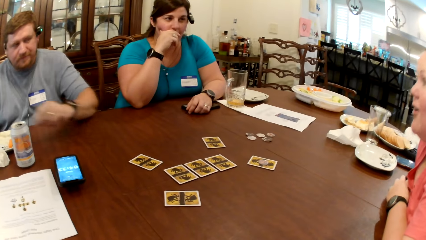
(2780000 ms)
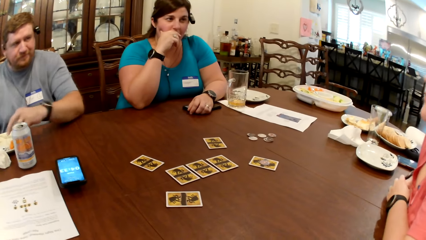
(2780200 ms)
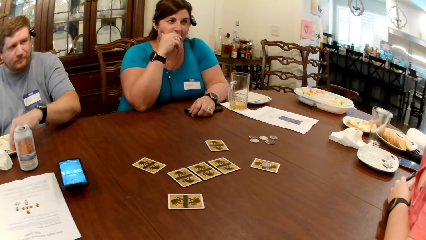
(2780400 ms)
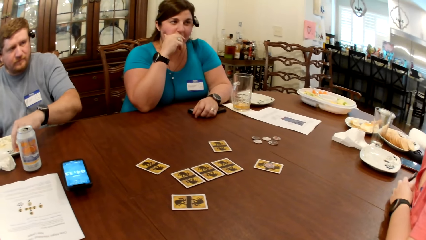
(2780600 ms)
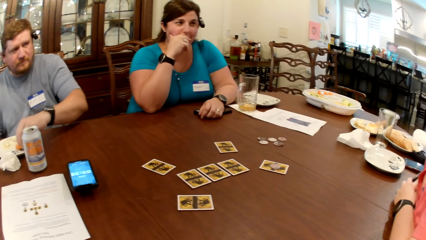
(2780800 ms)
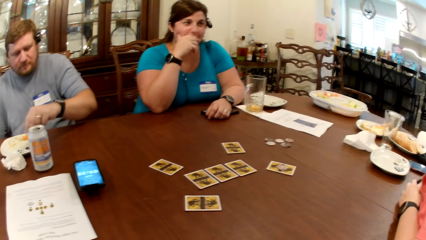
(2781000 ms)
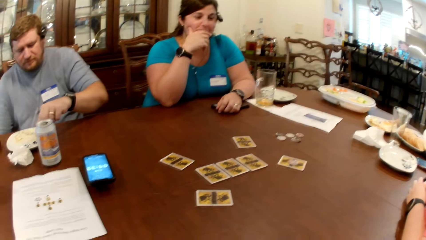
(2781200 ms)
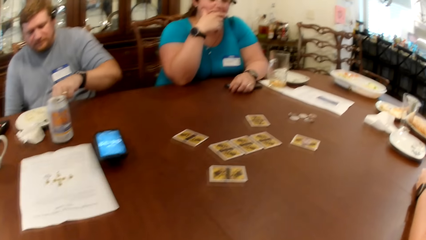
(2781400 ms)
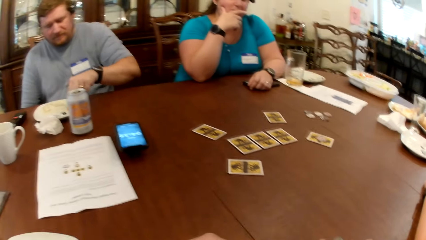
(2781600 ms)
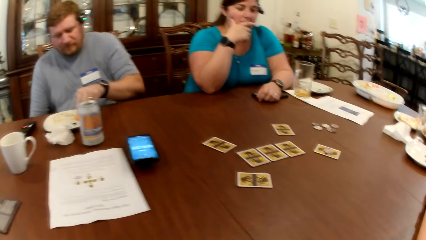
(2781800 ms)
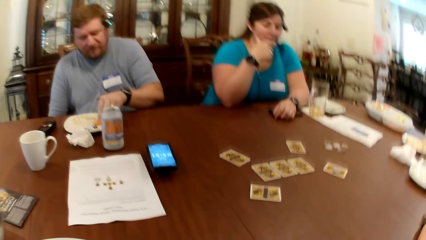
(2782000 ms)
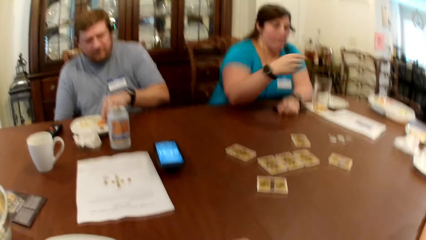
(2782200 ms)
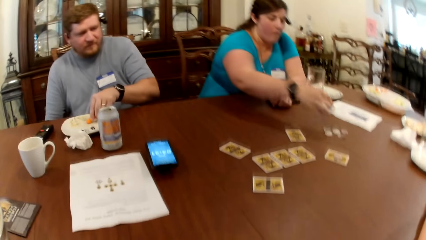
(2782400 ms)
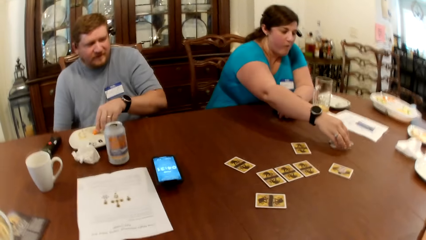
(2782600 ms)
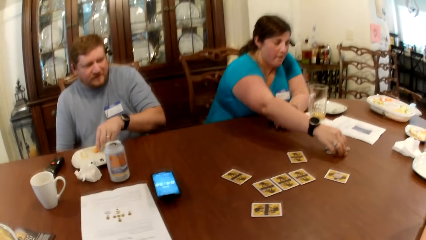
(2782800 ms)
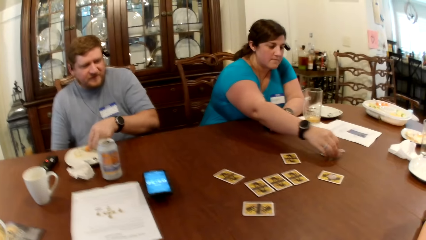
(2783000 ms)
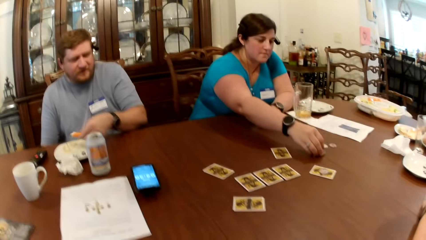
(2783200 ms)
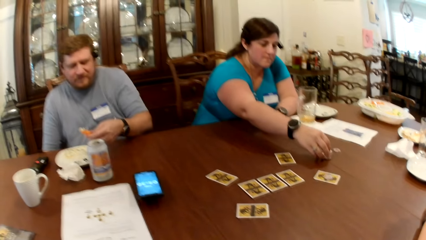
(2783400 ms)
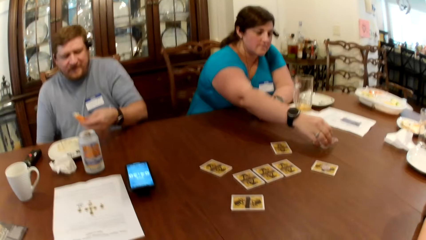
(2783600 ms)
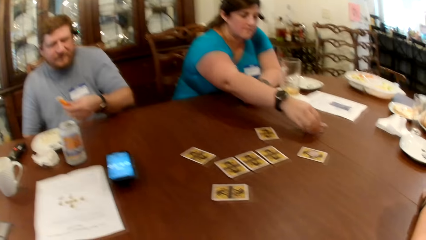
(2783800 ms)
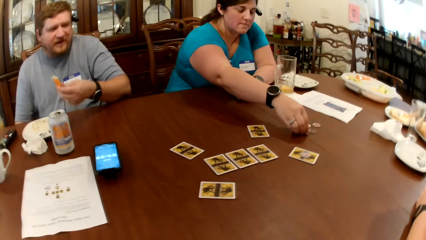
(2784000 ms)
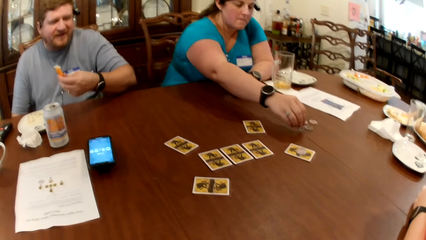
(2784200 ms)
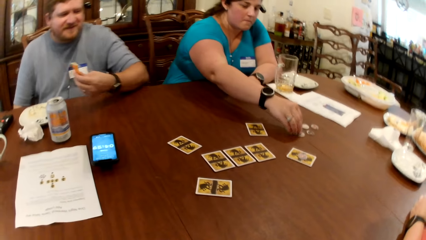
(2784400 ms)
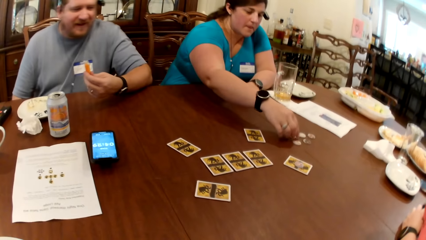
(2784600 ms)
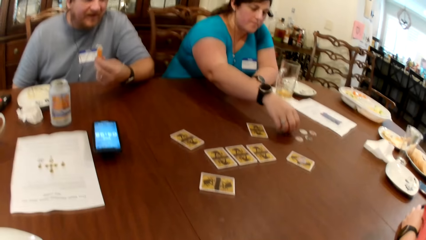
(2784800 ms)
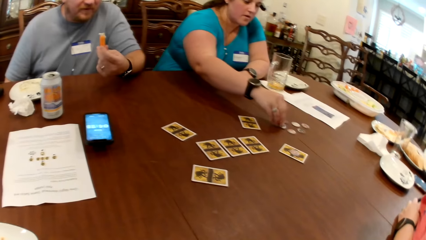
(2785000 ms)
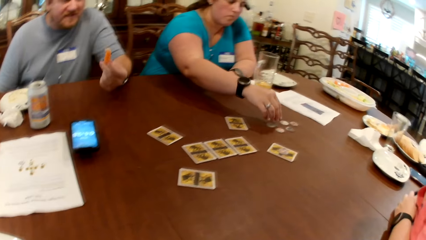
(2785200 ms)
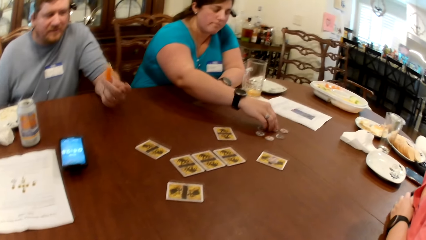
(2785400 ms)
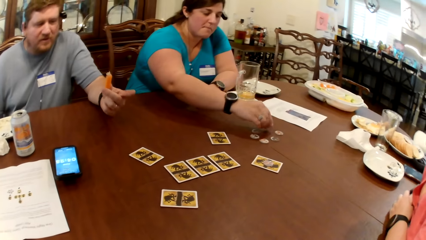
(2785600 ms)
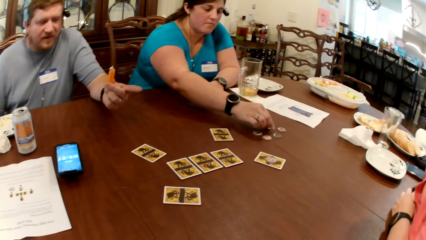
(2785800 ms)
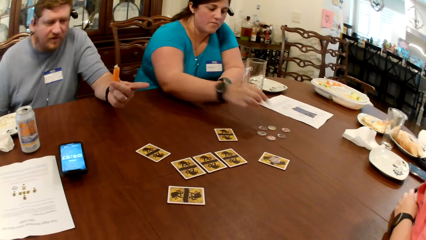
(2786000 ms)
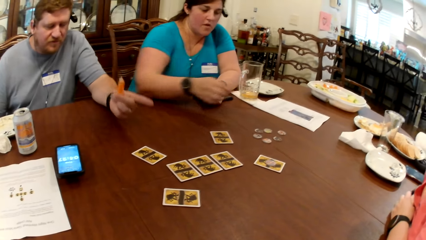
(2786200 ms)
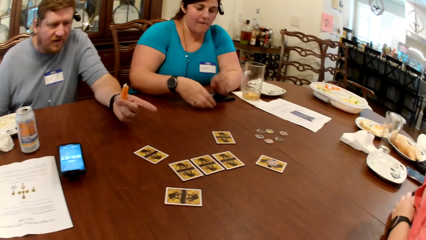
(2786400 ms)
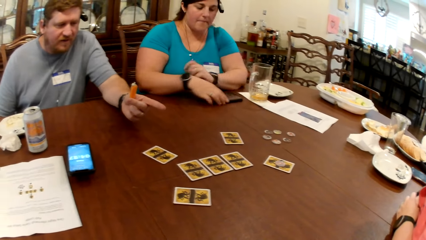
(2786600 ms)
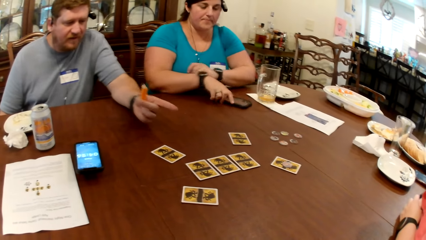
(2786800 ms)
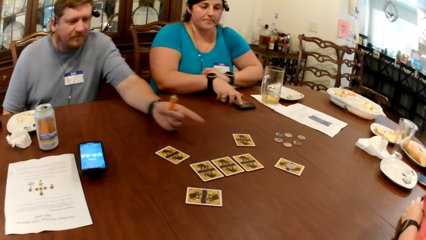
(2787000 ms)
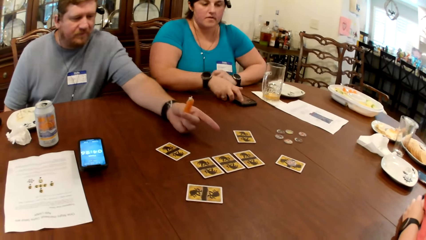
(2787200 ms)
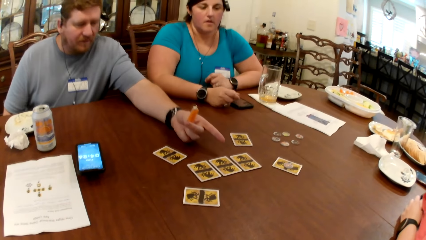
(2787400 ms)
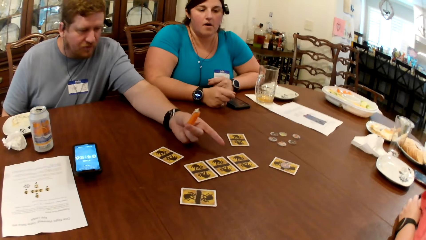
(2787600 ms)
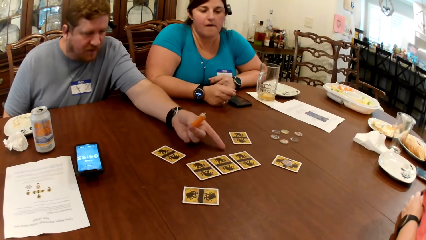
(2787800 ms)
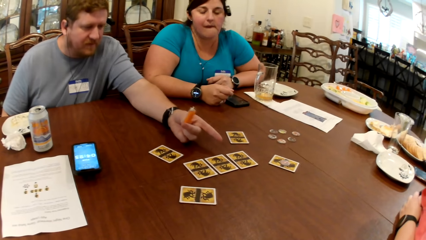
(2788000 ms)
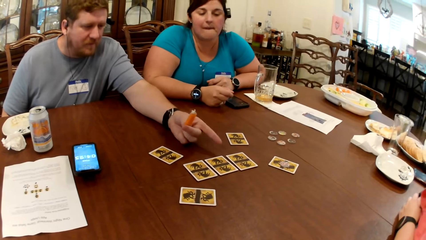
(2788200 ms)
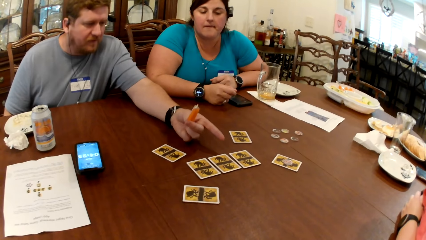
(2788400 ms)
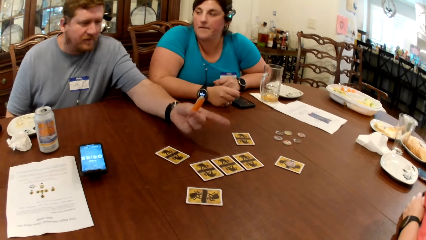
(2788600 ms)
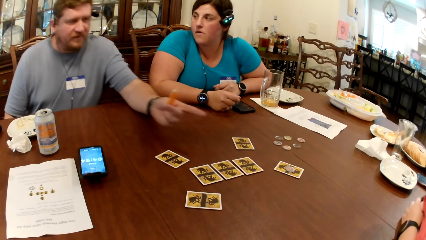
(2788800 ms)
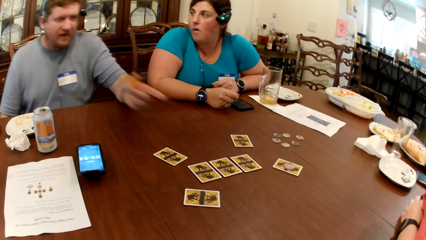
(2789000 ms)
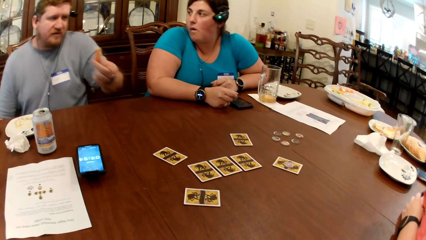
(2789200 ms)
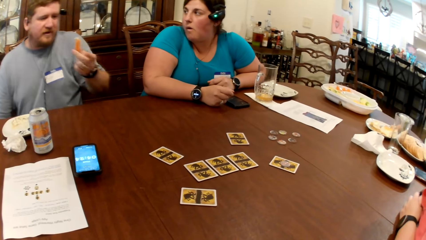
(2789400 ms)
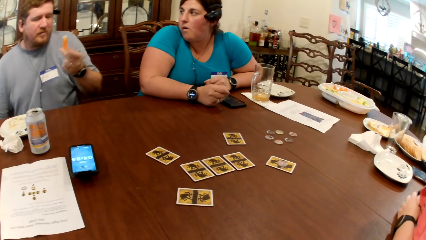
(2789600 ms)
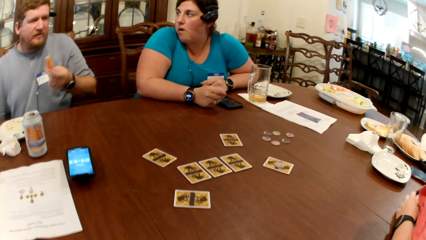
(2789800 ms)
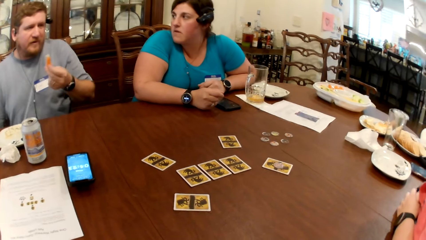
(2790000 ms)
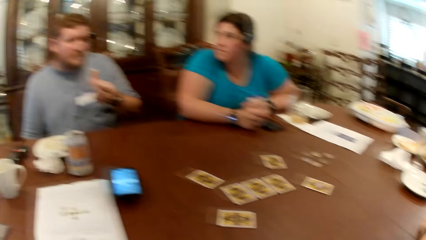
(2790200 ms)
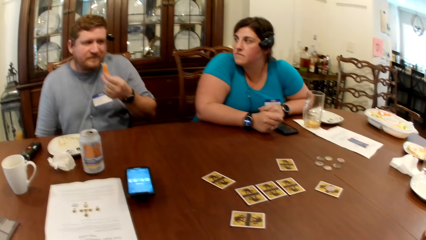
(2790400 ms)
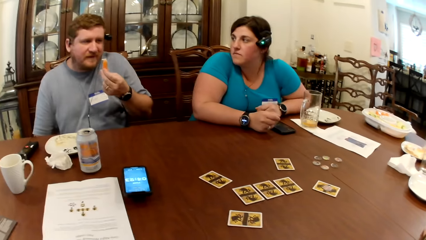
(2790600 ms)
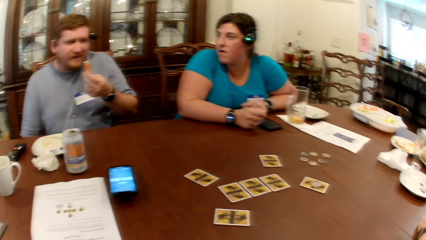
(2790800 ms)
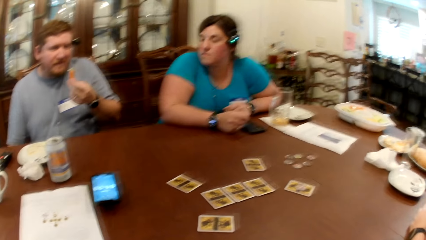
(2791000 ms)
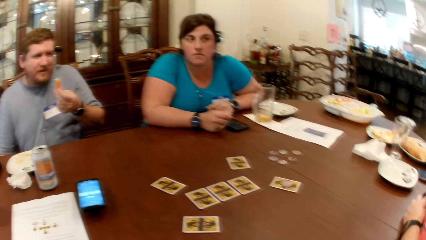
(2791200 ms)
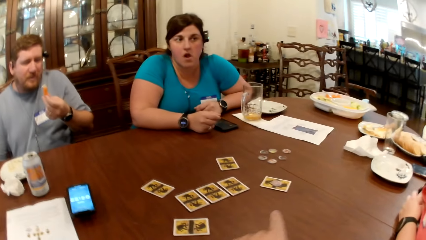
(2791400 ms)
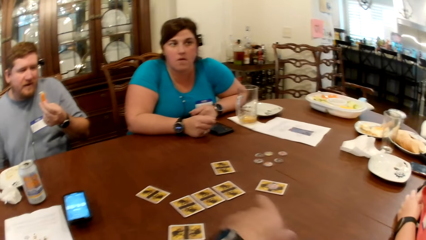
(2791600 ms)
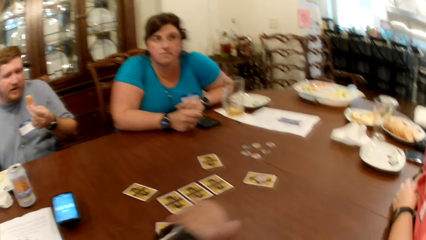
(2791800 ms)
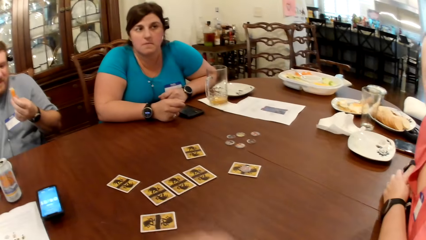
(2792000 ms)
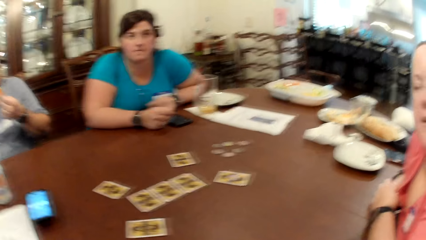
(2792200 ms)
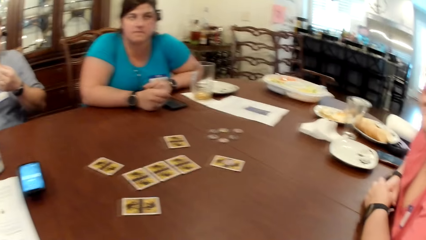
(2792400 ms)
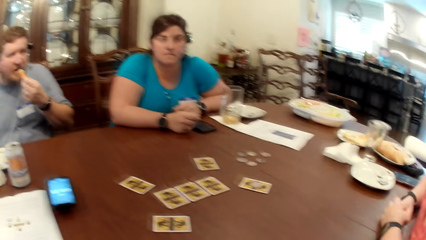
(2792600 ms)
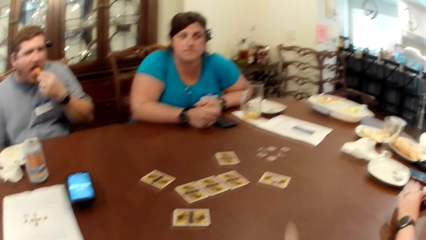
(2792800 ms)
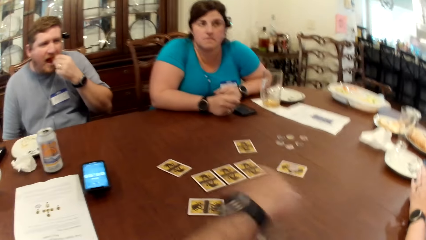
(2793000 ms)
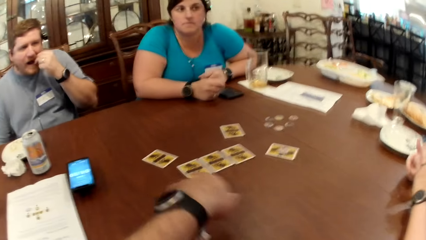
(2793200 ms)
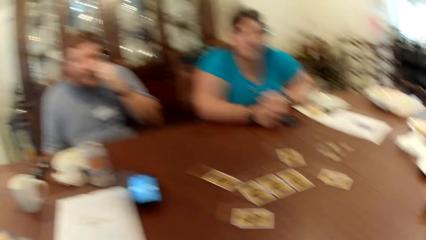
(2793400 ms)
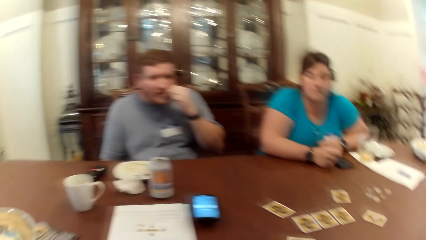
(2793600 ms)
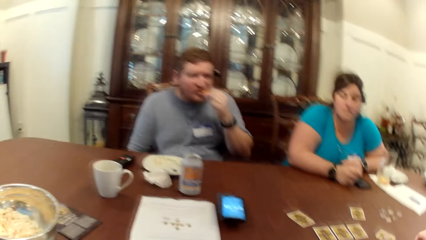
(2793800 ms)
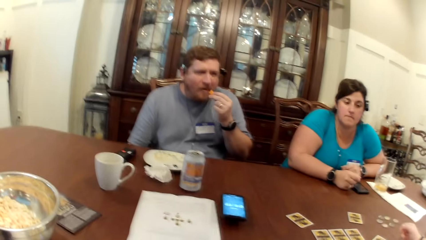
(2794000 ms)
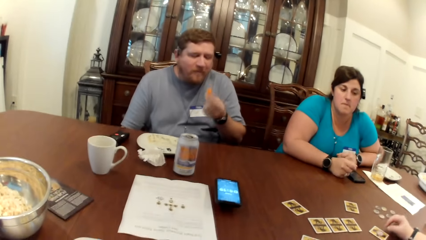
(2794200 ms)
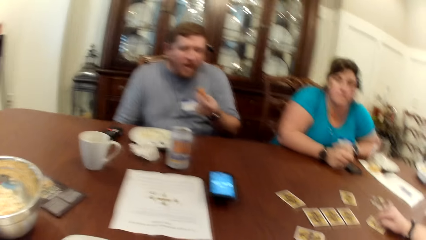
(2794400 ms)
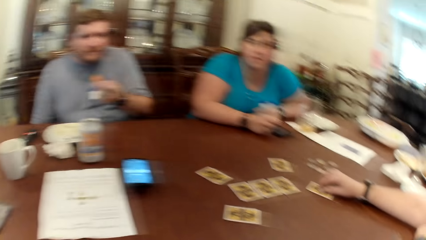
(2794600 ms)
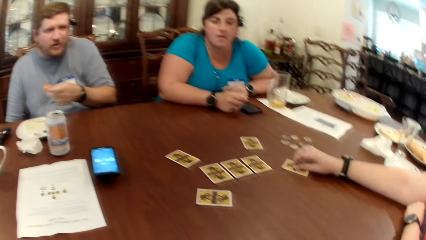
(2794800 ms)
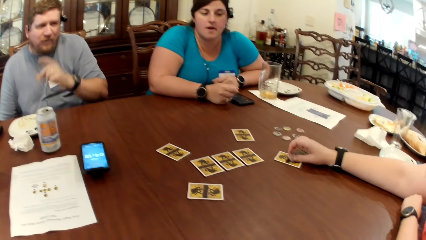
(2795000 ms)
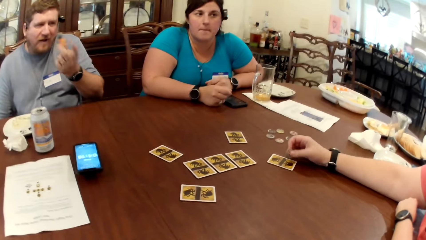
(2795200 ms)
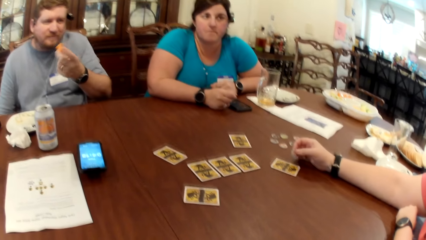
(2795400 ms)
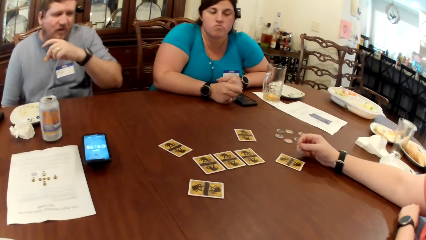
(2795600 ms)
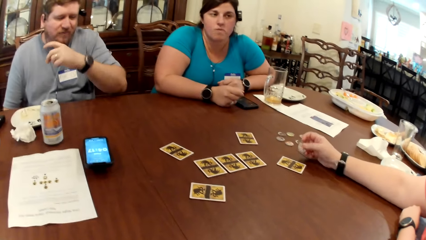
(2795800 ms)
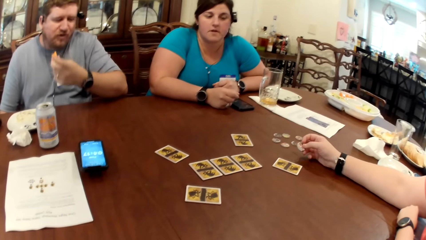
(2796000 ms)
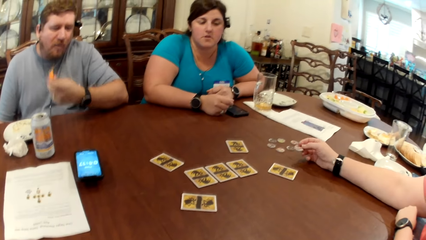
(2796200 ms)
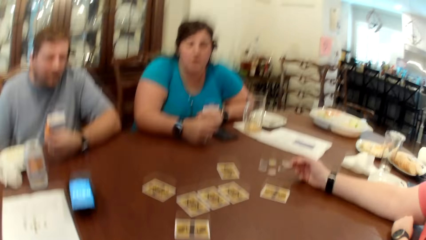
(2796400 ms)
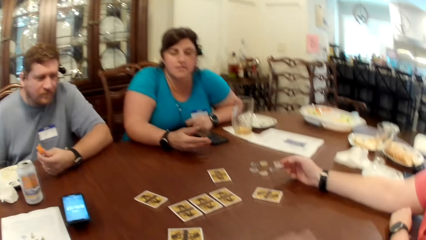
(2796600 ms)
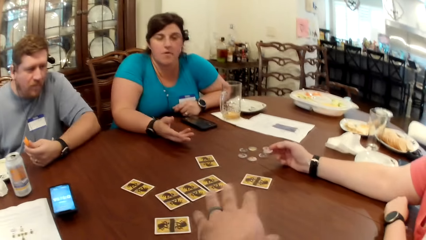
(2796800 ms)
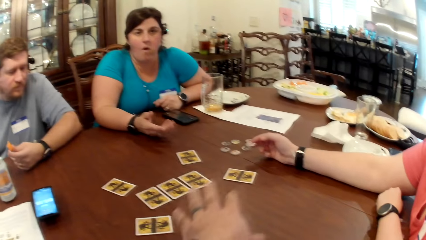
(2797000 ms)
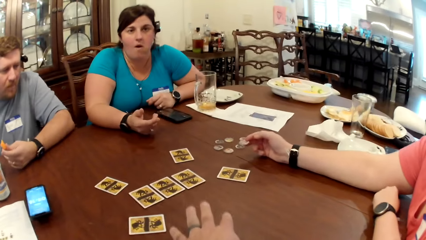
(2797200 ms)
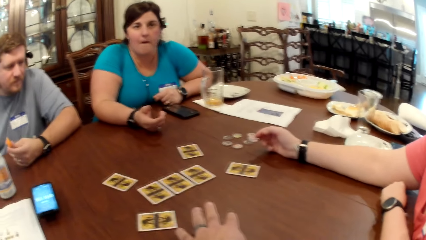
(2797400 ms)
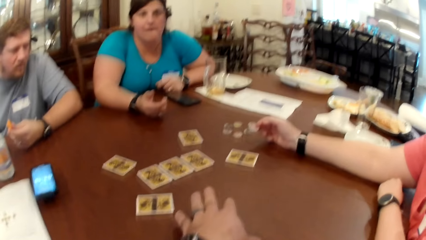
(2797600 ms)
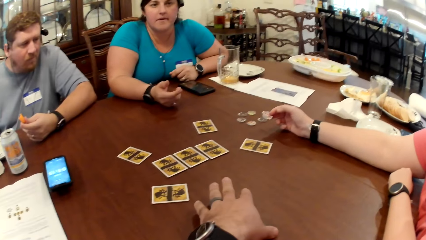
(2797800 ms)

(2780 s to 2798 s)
A man picks a carrot from a plate on the table with his left hand. He takes some cream from the plate with the carrot in his left hand. A woman picks a token from the table with her right hand. She drops the token on the table with her right hand. She flips the tokens on the table with her right hand. She moves a phone on the table with her left hand. The man points on the card. The man eats the creamed carrot with his left hand. The camera wearer talks to the man, the woman and another woman. The other woman picks the token on the card on the table with her left hand.
